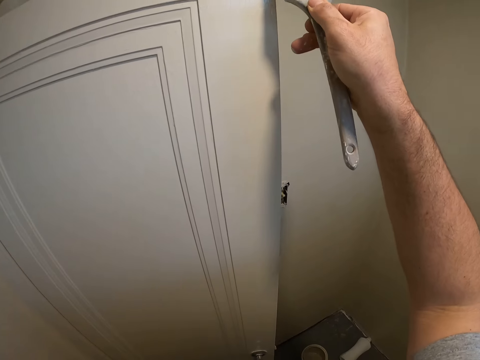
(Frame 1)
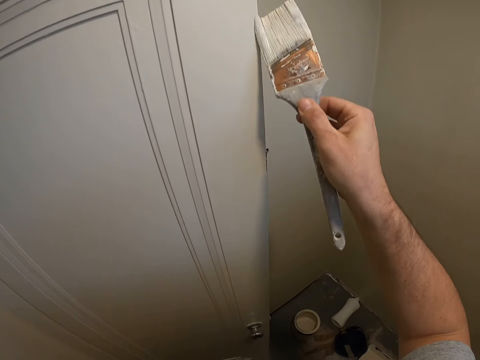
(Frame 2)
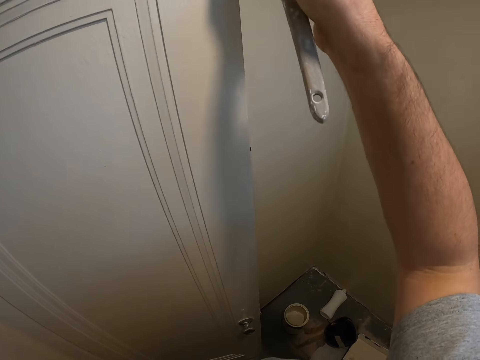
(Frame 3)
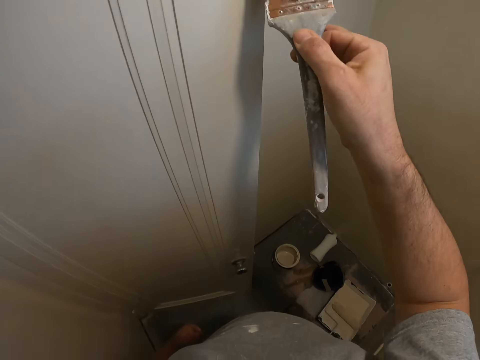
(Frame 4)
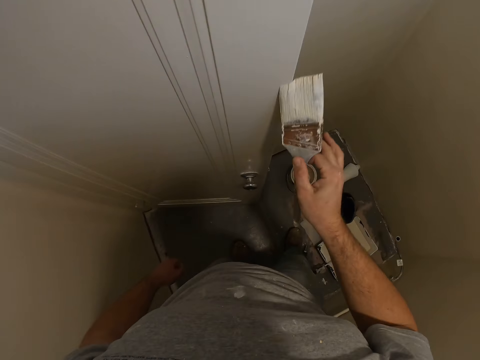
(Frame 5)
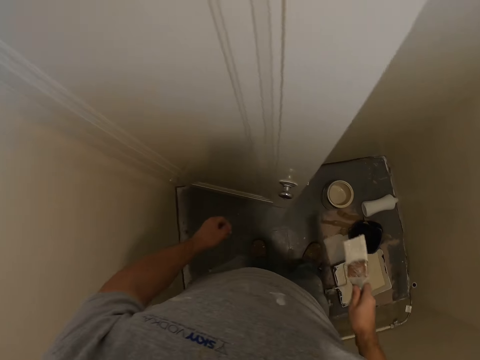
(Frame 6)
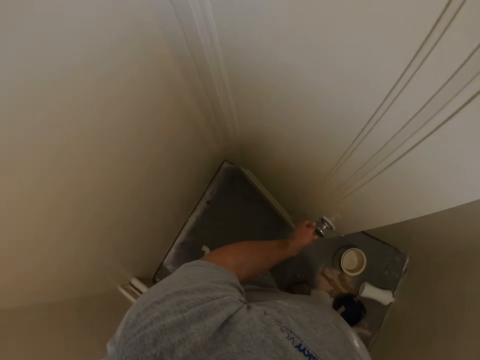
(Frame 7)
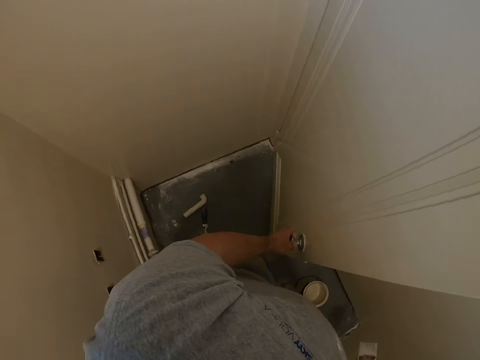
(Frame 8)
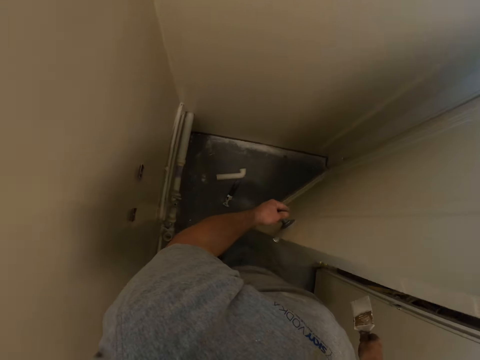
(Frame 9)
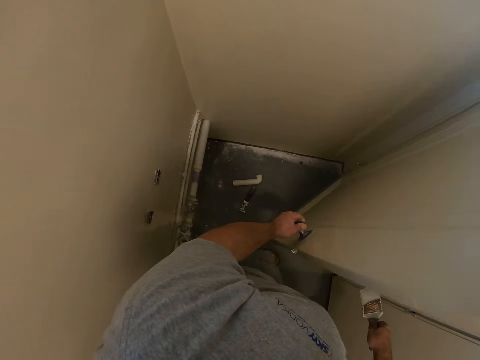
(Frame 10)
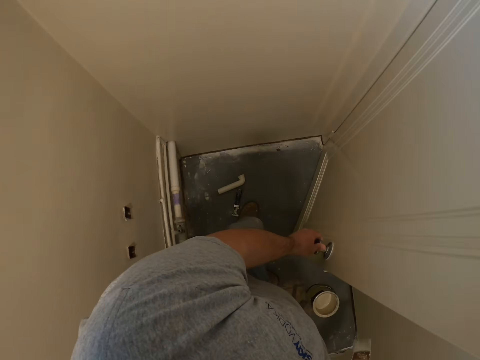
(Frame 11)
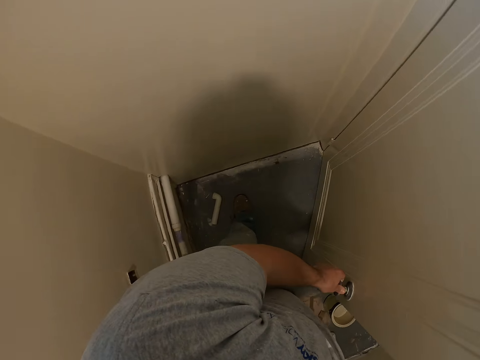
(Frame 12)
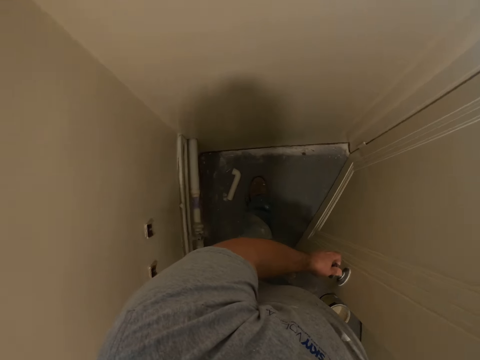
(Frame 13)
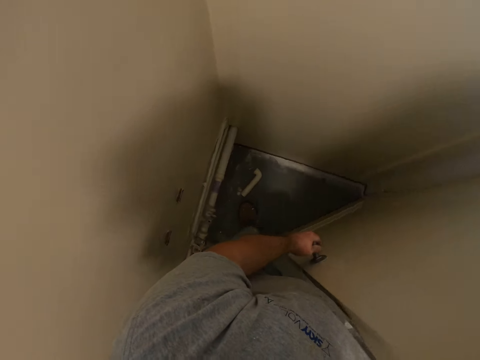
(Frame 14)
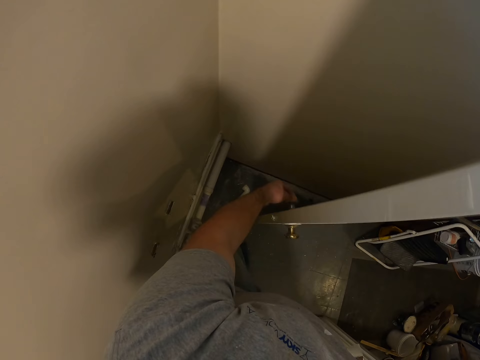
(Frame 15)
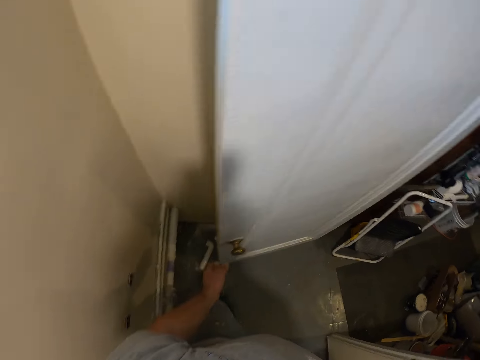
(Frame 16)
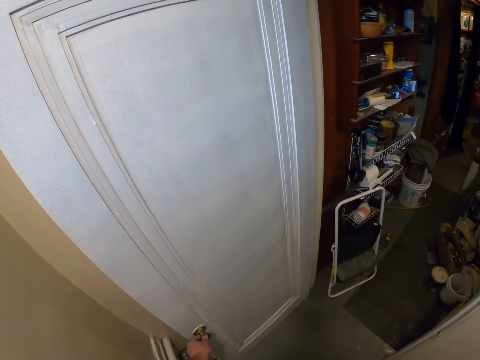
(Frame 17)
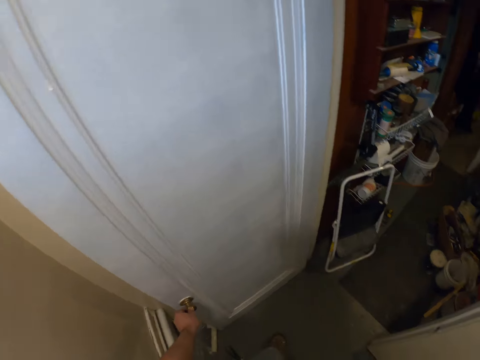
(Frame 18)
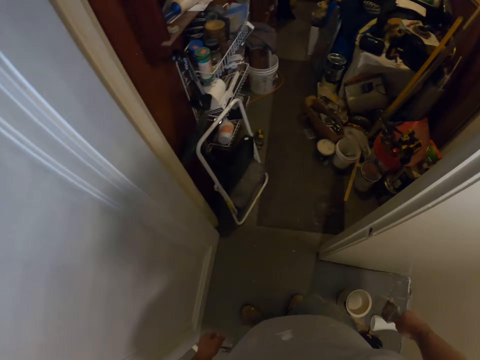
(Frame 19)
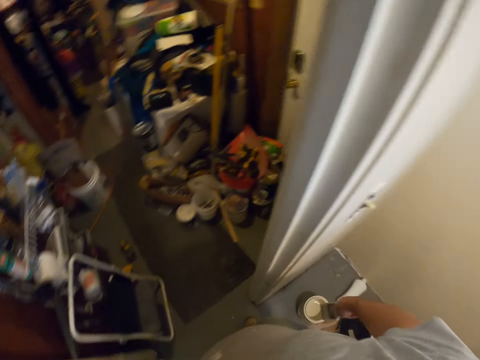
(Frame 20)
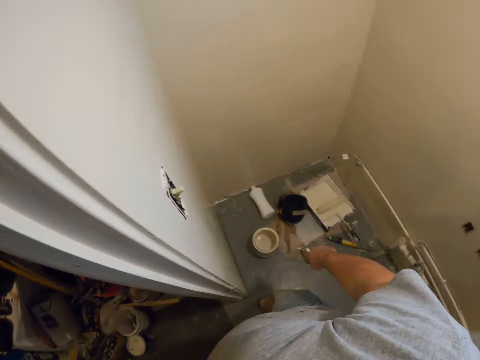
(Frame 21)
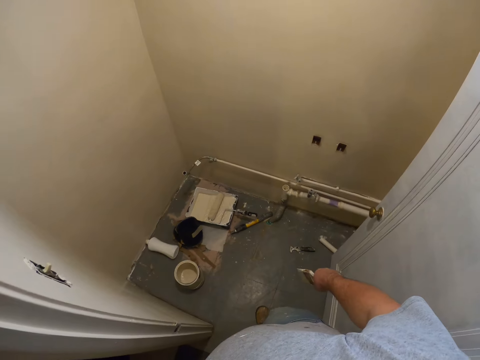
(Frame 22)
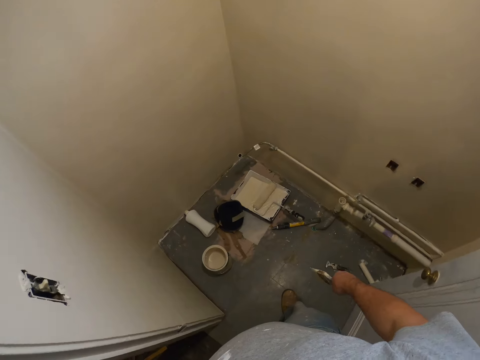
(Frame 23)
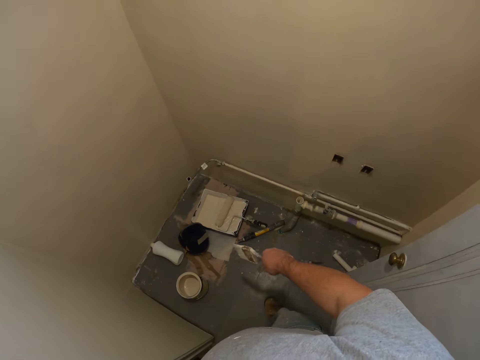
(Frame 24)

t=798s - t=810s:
The camera wearer opens the door with his left hand. He looks around the room.

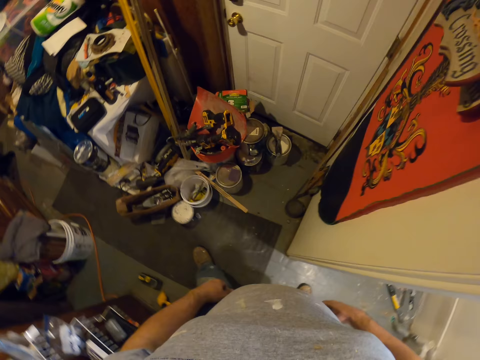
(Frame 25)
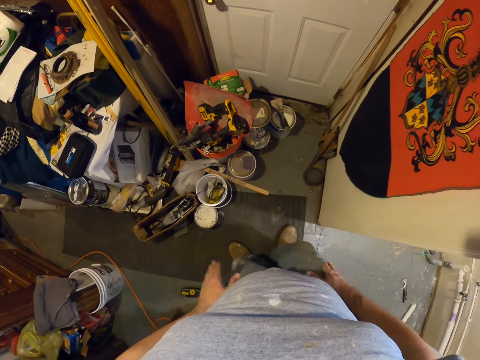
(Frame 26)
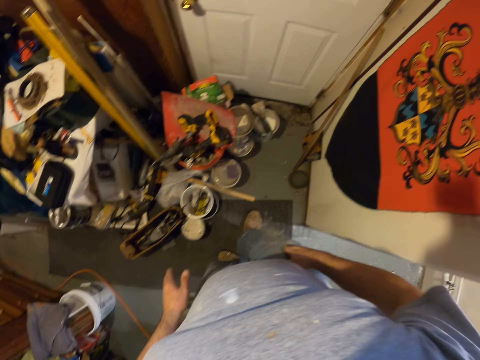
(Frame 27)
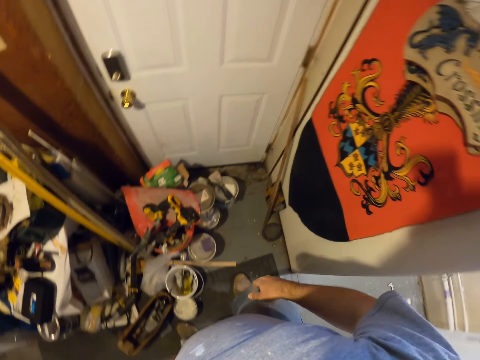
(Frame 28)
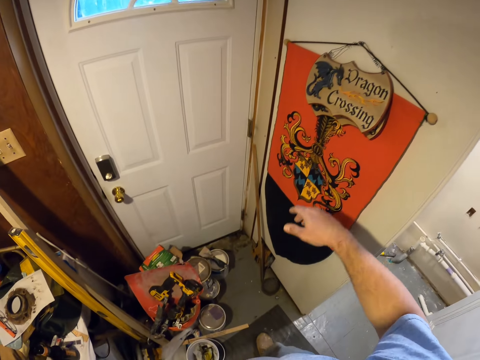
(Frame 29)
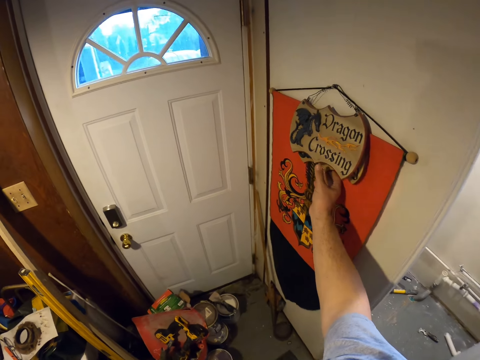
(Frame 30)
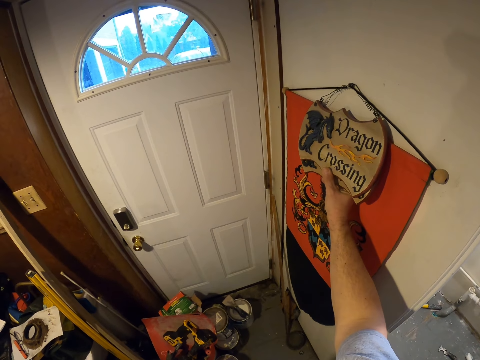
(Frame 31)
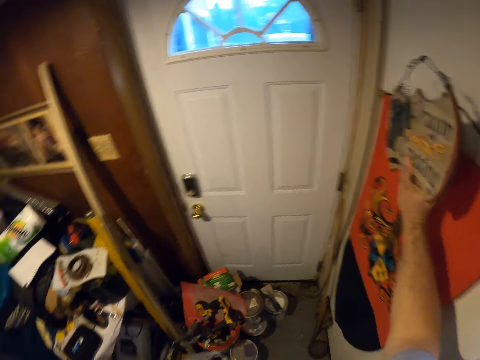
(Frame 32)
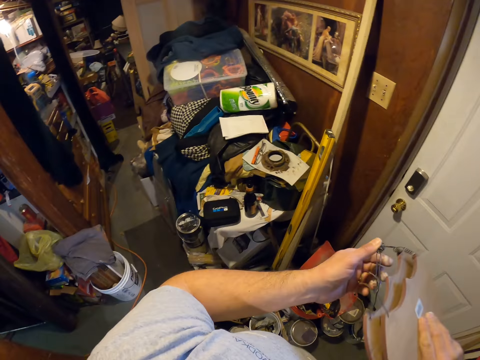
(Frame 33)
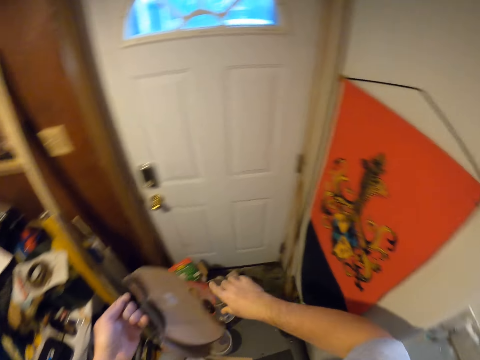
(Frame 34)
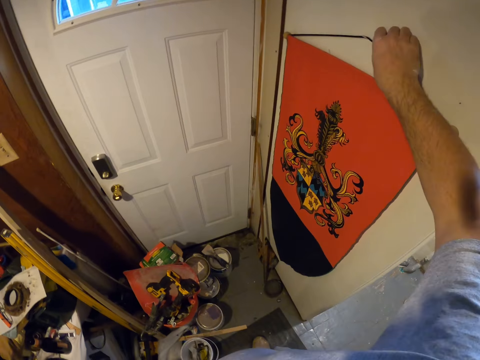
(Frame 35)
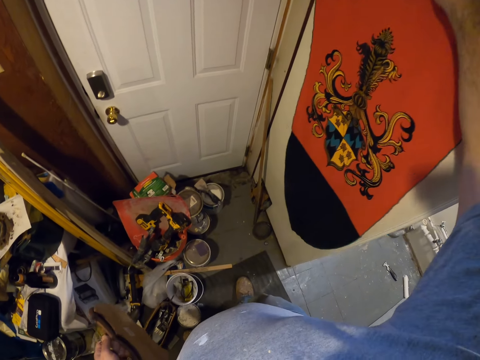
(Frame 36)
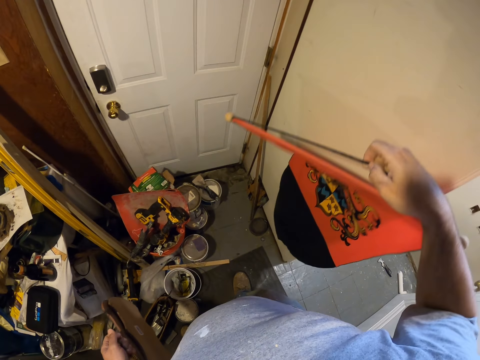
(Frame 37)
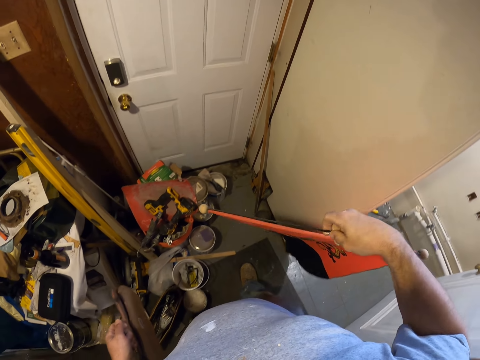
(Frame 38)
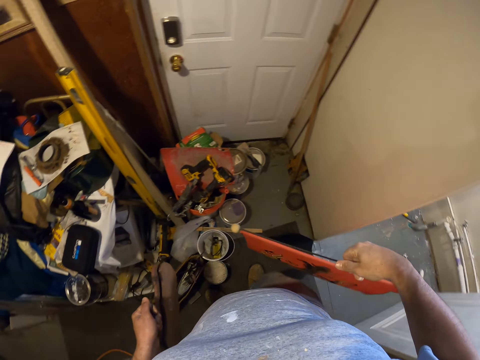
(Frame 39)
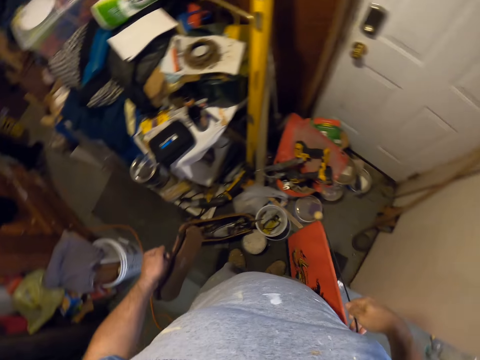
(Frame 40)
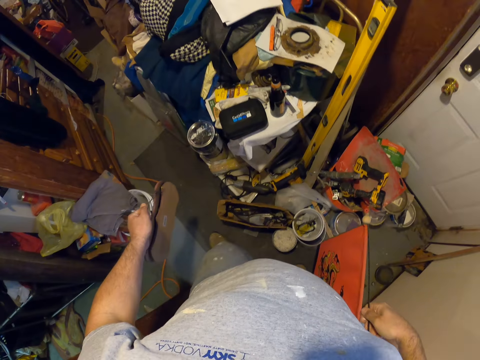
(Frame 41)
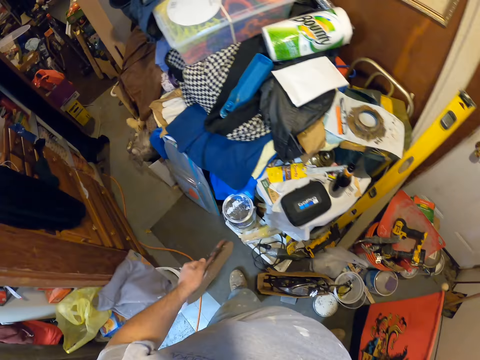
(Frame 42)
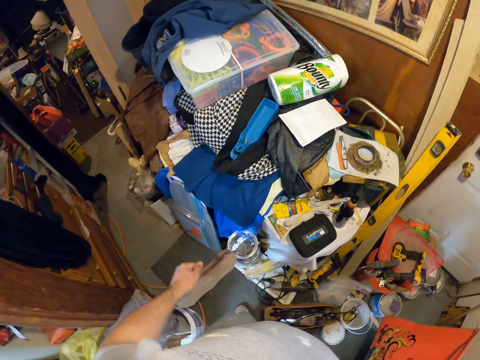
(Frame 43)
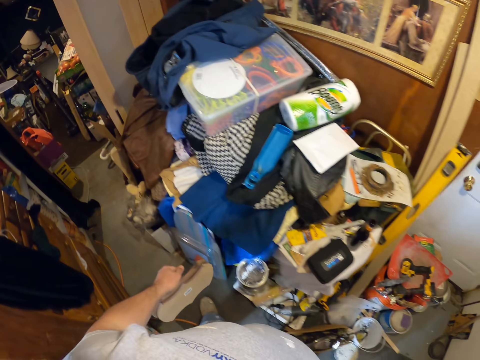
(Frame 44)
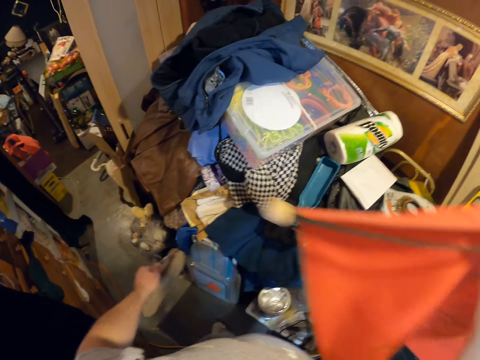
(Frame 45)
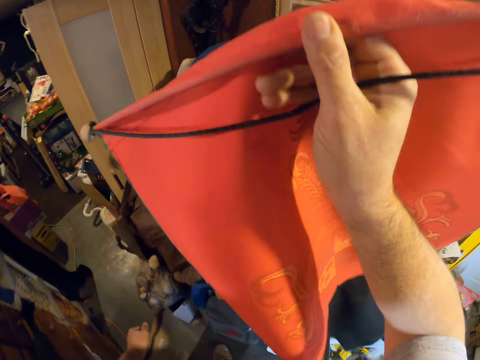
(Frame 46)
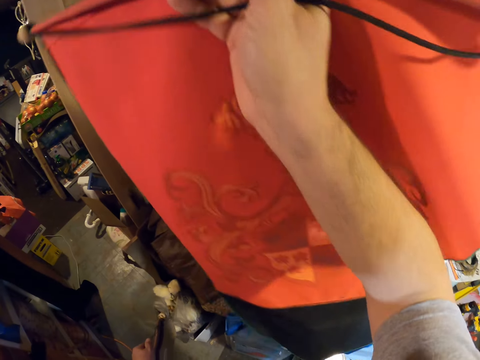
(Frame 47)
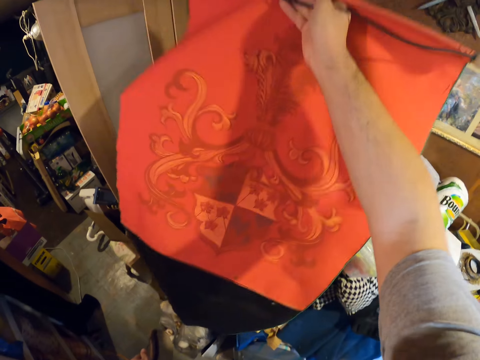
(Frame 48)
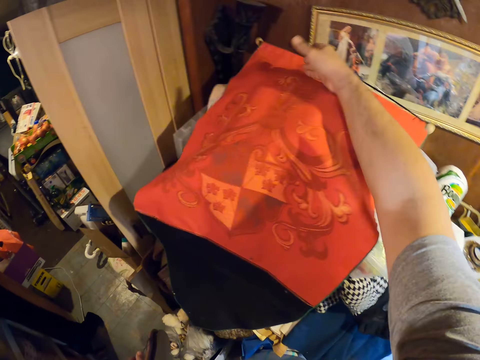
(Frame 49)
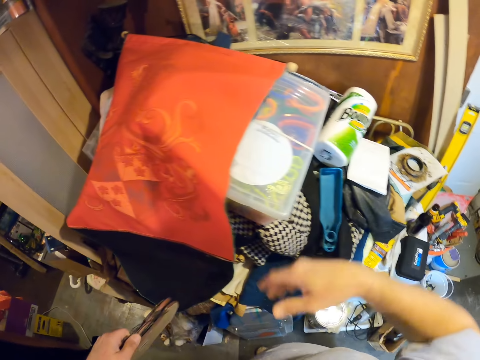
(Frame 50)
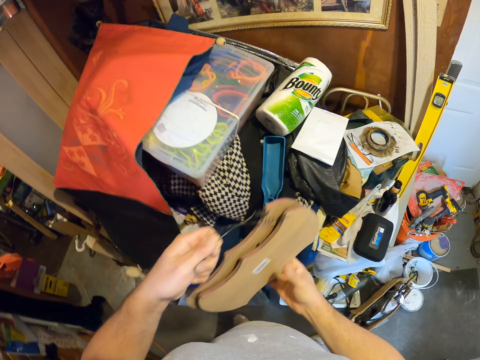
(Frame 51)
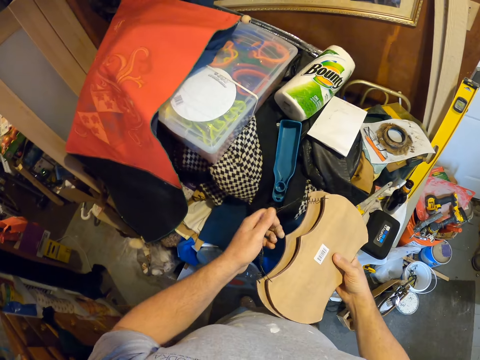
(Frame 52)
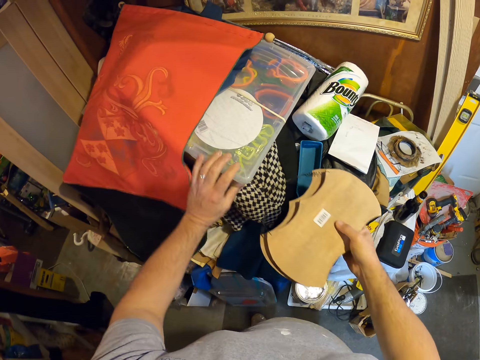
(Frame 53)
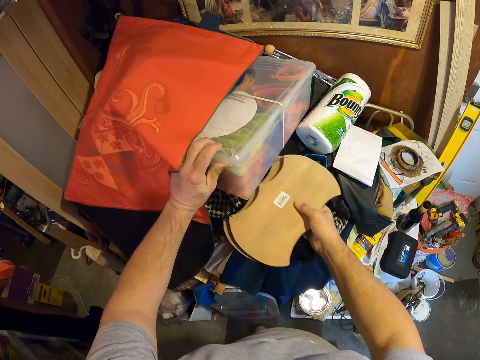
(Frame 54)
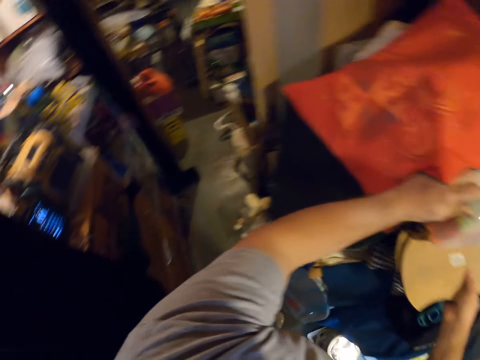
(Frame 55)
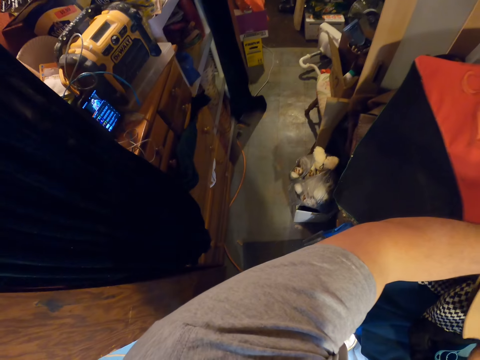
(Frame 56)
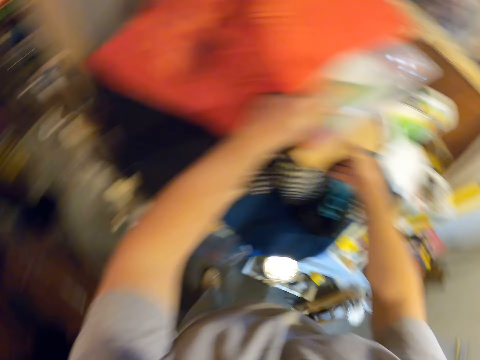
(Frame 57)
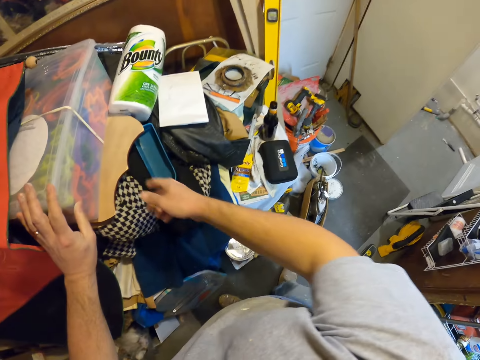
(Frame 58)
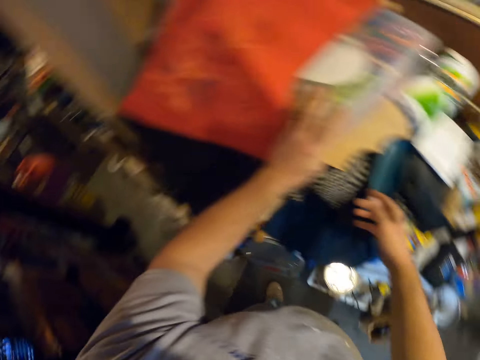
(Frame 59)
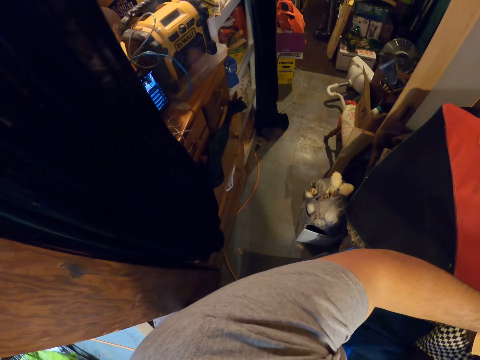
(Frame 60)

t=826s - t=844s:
The camera wearer taps his thighs. He removes a wall plaque from the wall. He passes the wall design to the other hand. He removes the wall design from the wall. He walks towards a hill of items. He drops the wall design on the hill of items. He passes the wall plaque to the other hand. He lifts a transparent bowl. He slides the wall plaque under the transparent bowl. He looks around.
